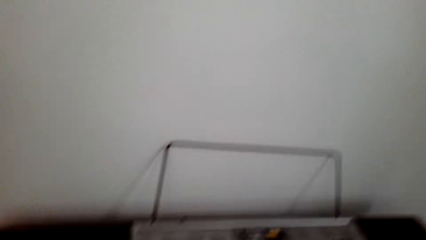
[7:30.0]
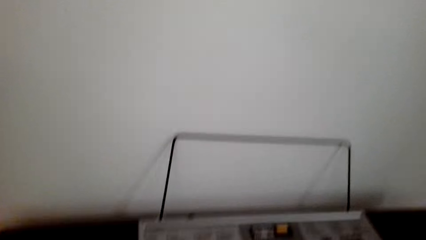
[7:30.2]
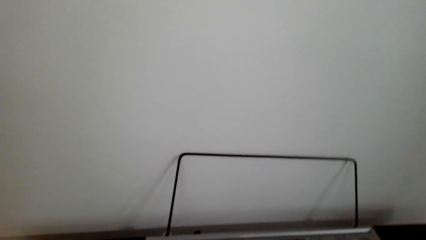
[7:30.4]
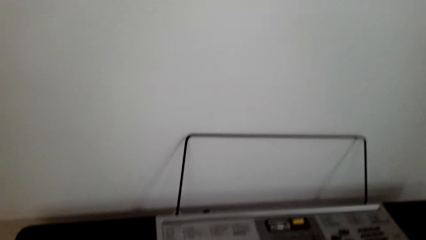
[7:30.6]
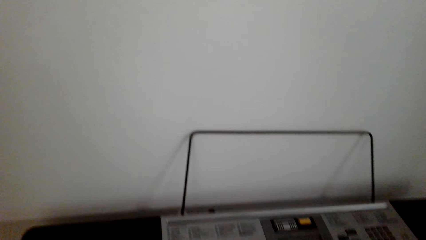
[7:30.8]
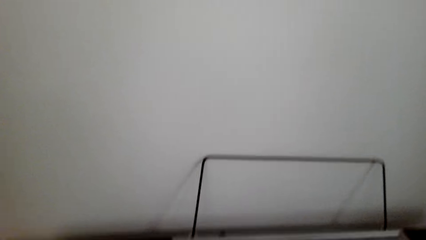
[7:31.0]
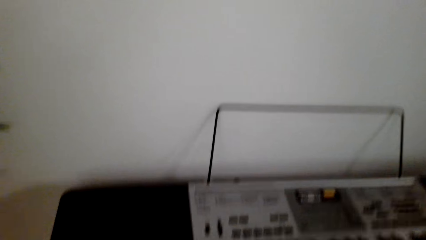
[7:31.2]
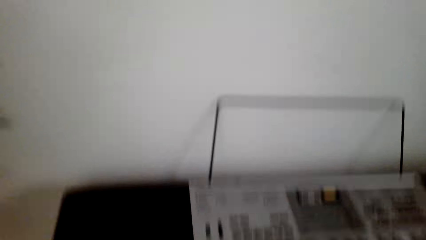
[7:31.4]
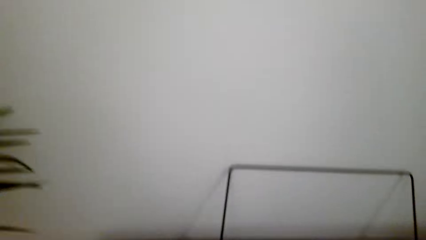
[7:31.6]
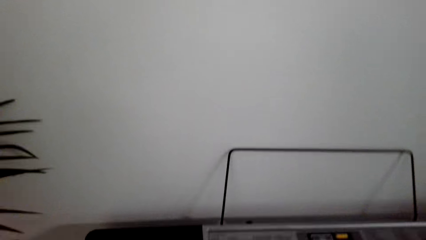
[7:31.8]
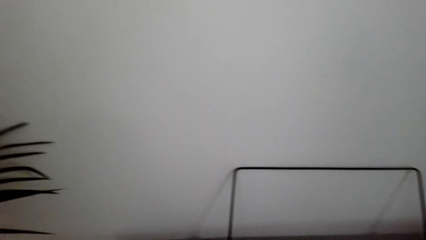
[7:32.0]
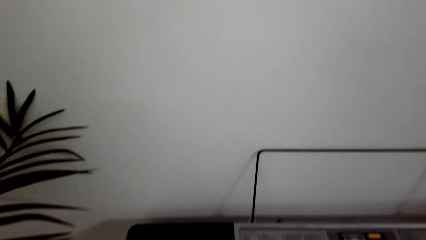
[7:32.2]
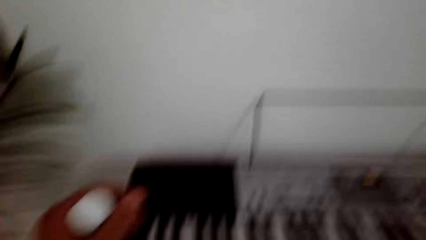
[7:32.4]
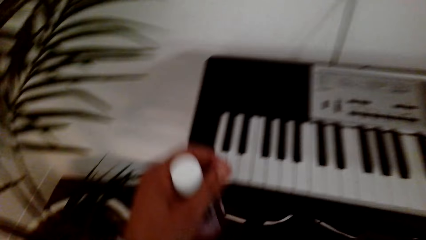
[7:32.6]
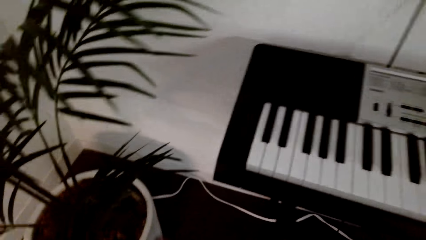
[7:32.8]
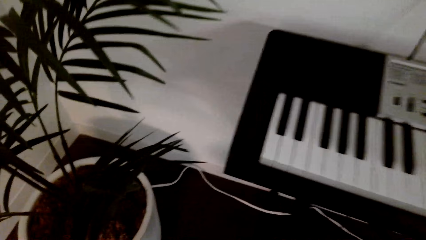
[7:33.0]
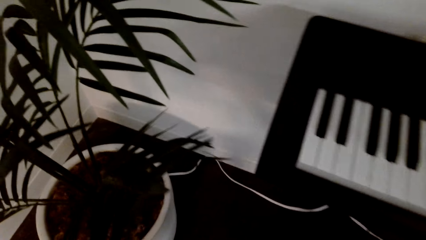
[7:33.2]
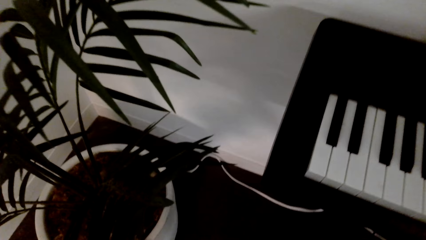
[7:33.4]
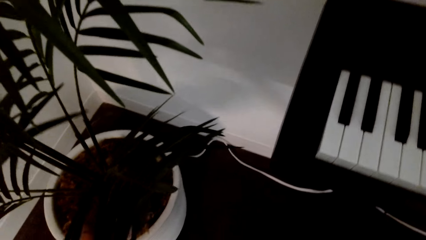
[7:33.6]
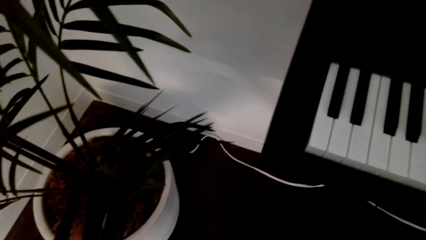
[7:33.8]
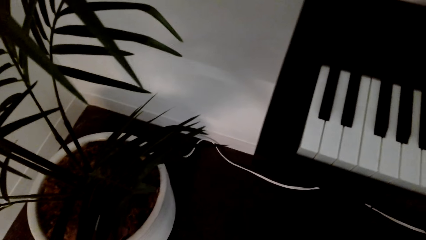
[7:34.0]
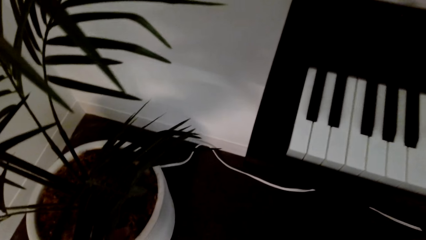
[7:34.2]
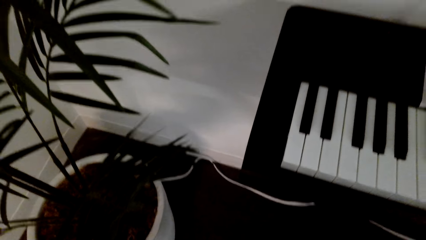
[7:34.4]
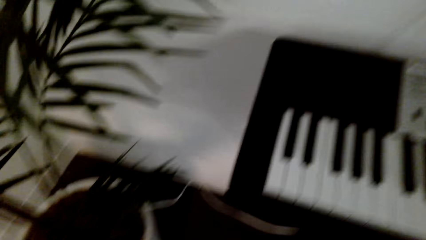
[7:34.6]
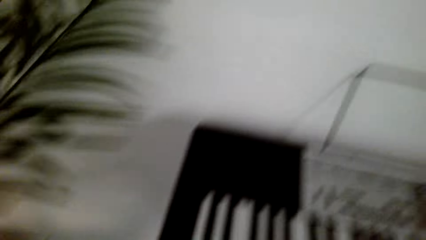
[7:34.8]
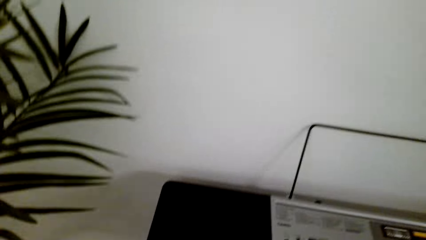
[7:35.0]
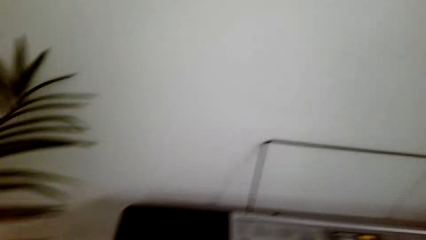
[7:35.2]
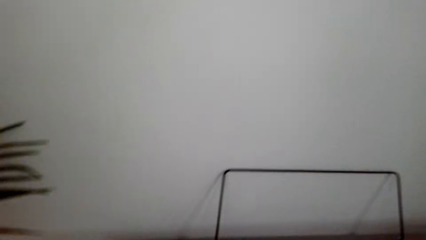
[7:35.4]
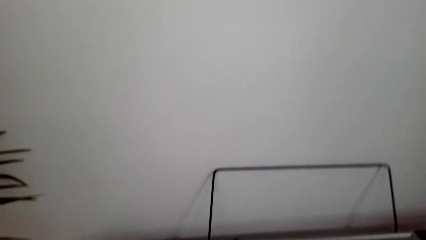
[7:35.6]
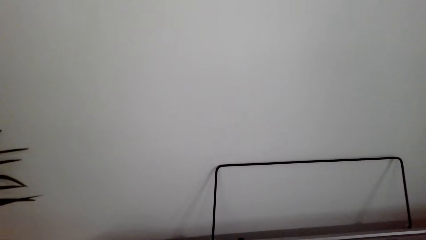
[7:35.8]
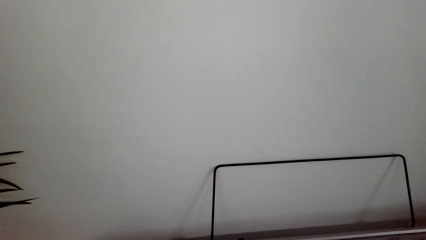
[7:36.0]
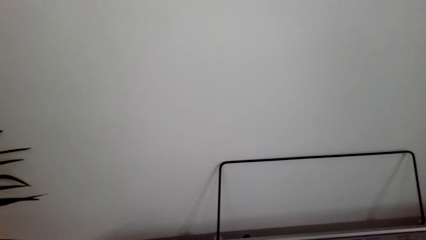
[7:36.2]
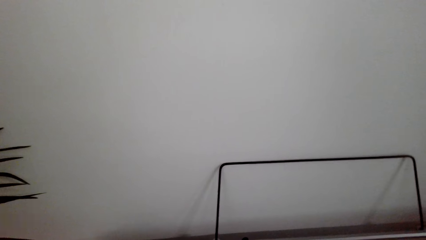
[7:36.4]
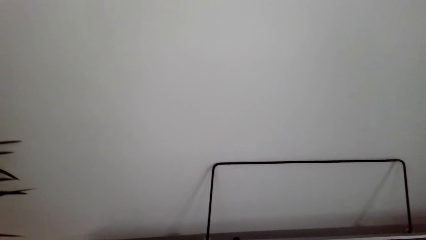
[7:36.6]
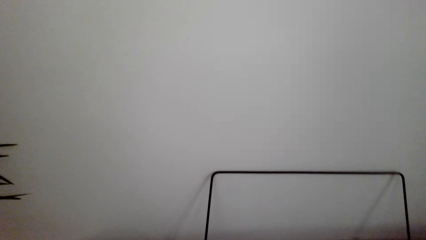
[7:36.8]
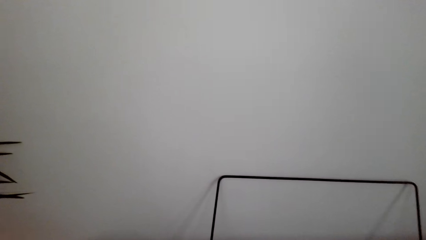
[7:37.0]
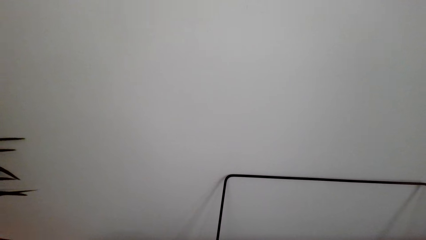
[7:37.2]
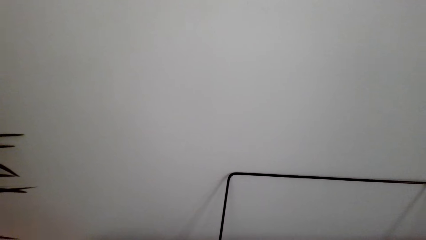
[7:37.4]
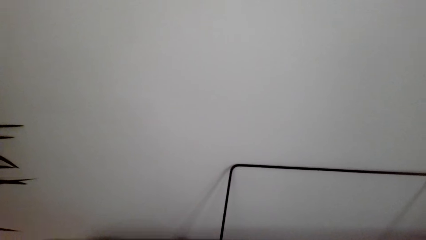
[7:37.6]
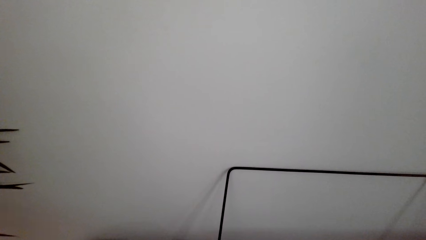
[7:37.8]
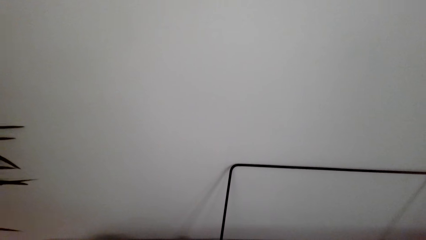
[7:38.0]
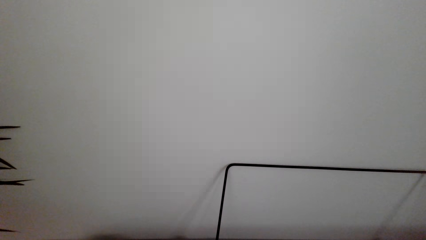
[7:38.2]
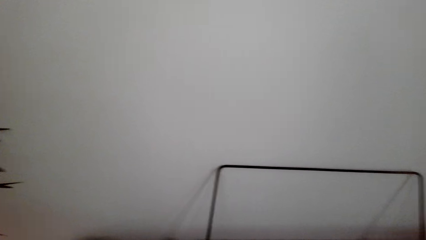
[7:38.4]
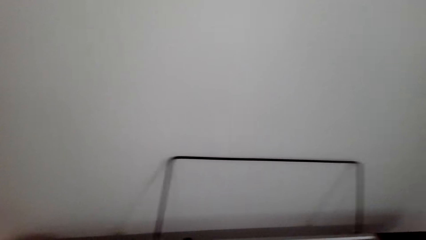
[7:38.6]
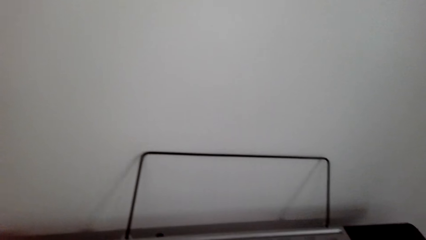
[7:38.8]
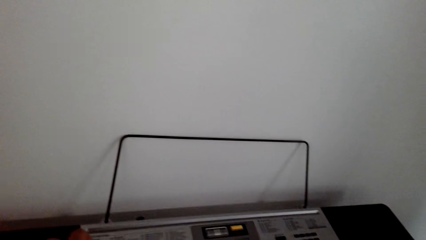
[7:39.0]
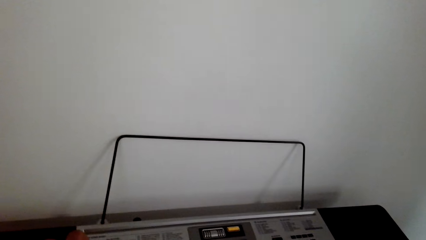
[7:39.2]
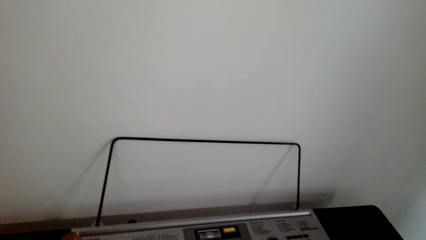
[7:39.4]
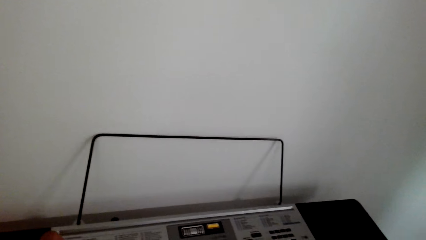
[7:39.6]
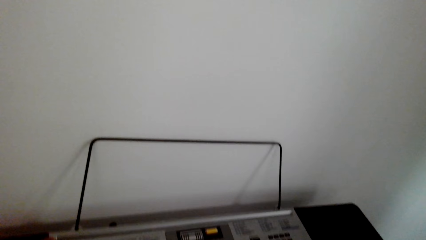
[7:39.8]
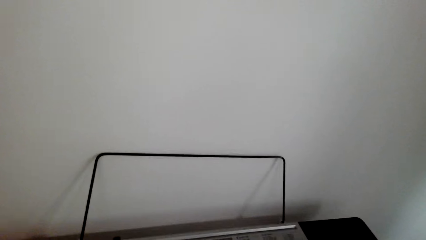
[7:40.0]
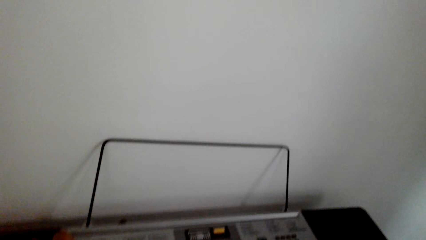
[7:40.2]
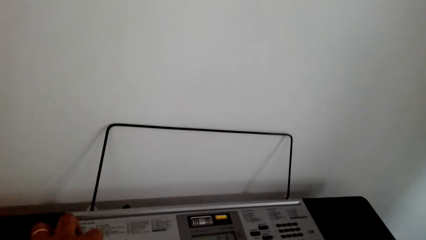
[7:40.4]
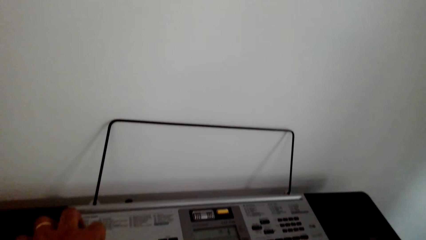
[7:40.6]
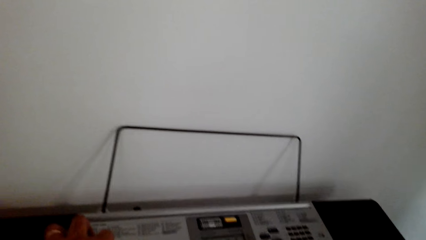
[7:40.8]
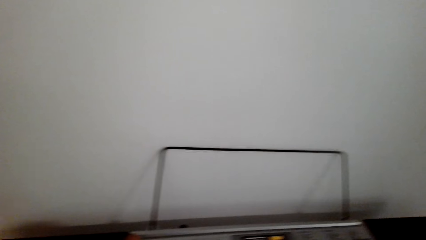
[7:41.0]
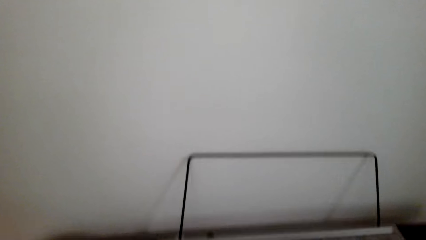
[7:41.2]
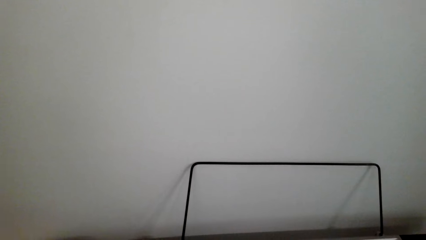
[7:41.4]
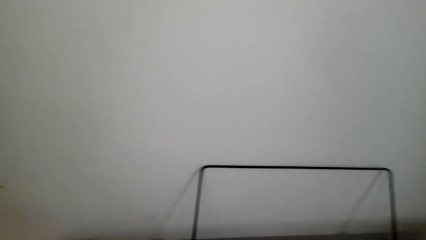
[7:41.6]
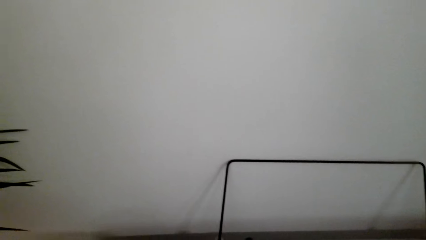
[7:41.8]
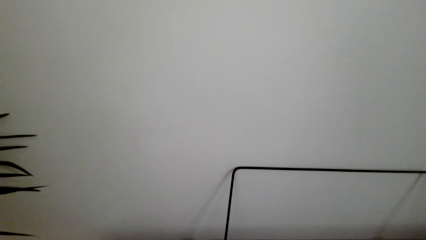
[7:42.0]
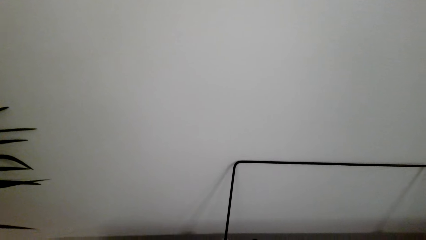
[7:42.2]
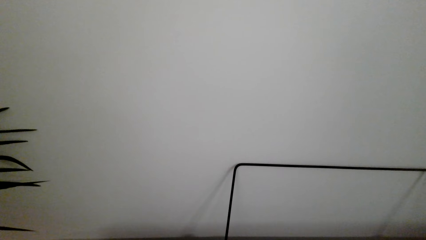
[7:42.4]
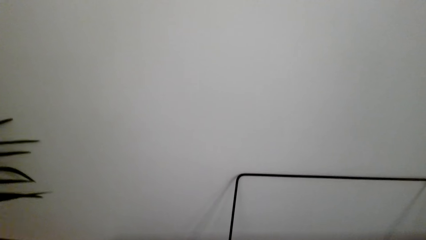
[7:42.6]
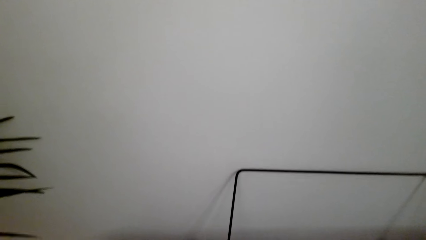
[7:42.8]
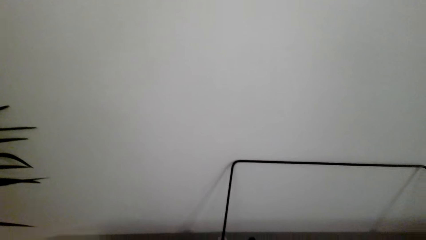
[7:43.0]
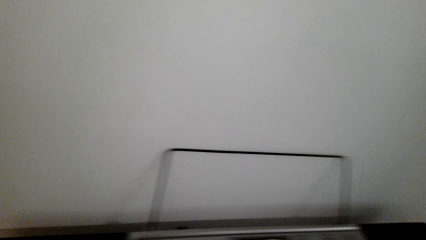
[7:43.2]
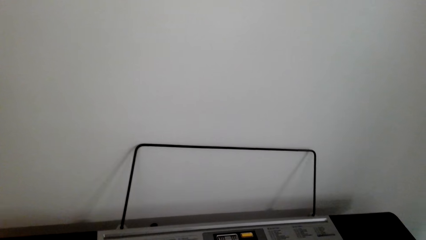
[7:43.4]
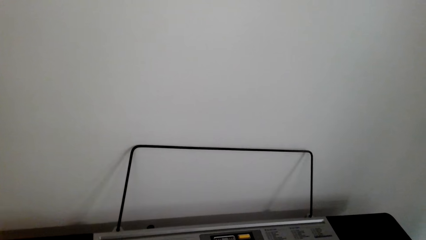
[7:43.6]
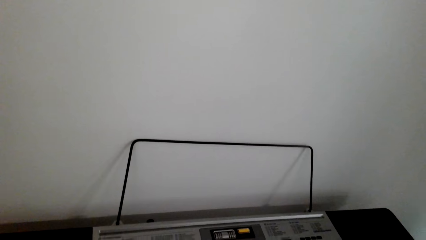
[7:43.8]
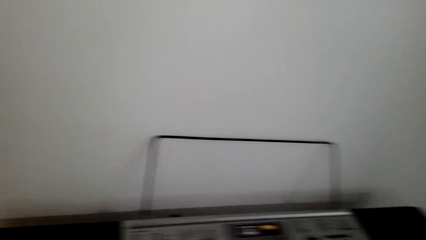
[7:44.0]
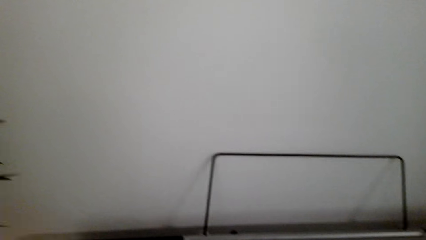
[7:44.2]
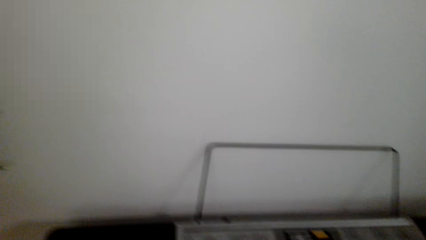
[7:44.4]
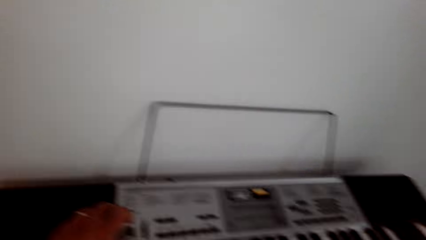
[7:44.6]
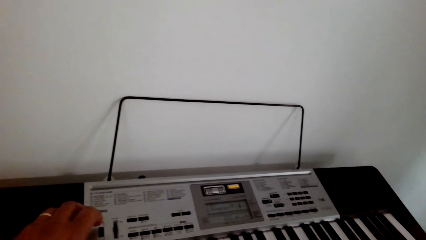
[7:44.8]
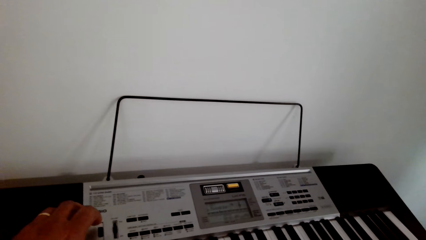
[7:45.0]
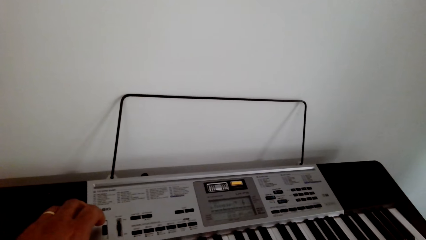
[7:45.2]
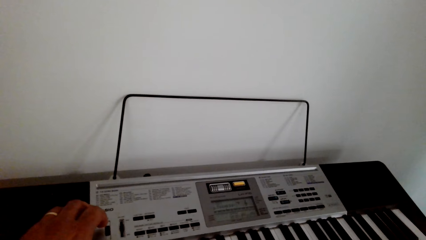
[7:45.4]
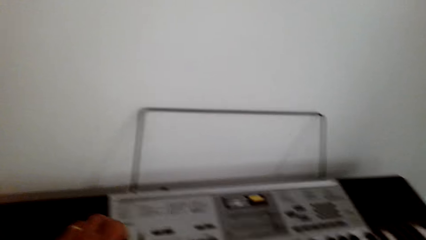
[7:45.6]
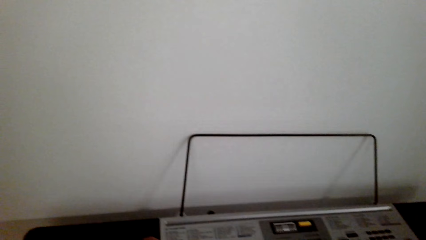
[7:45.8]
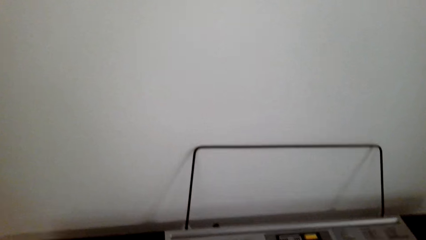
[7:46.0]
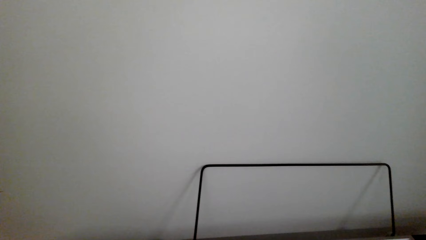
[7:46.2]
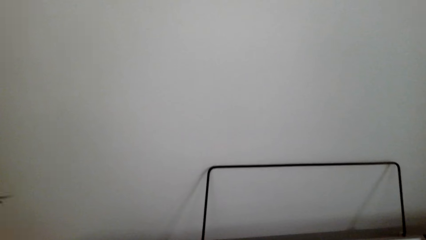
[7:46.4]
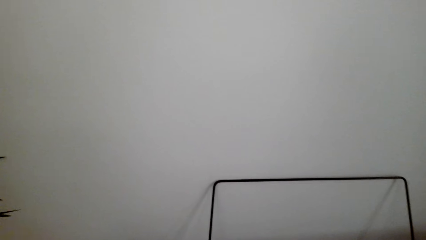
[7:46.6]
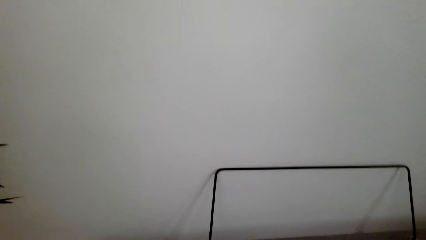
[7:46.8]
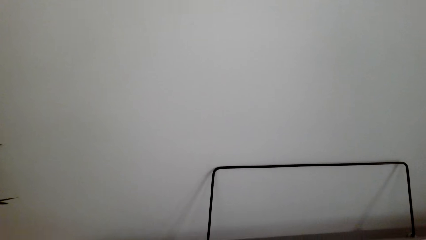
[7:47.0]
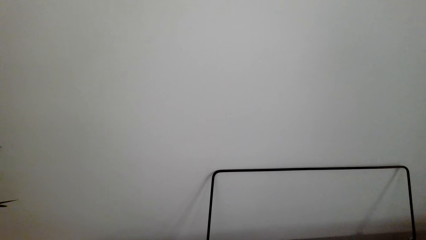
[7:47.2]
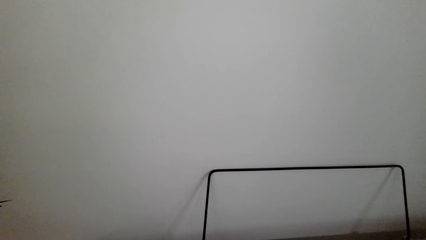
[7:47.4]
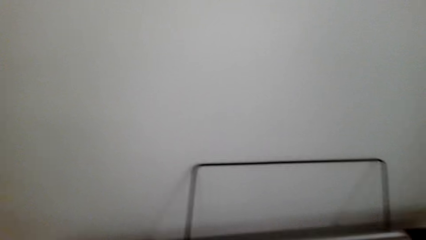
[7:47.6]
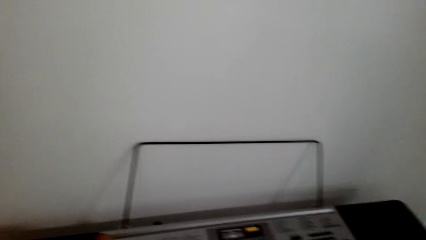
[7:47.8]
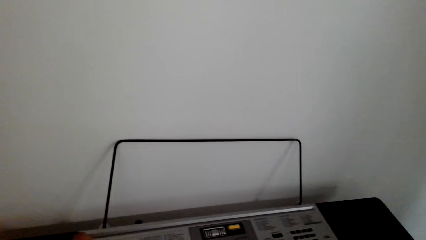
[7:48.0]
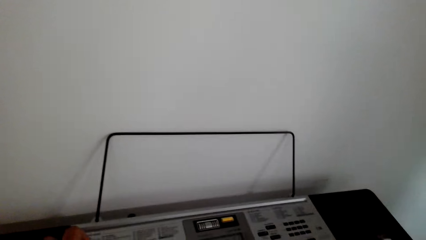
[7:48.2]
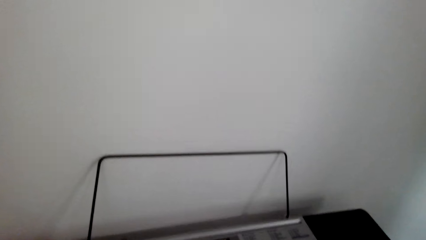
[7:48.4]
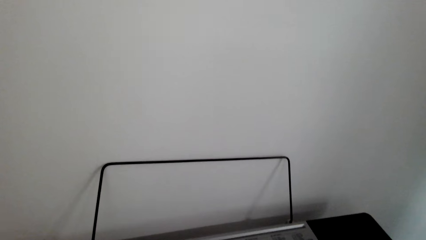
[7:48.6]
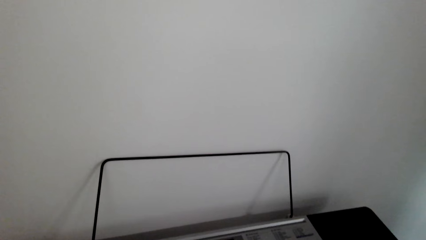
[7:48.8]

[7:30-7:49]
The camera wearer plays guitar. They watch the background. They play guitar.
